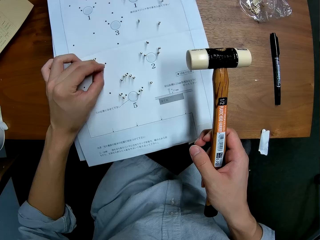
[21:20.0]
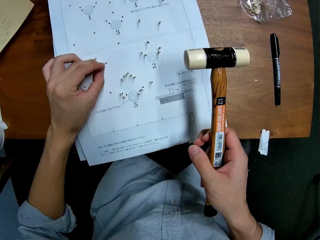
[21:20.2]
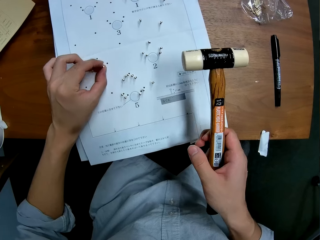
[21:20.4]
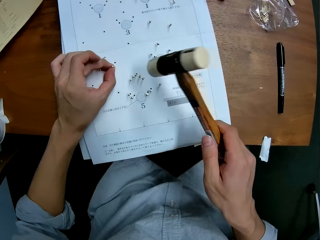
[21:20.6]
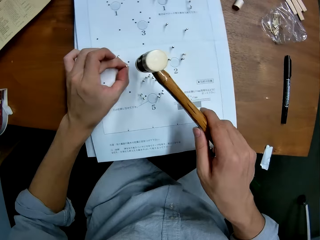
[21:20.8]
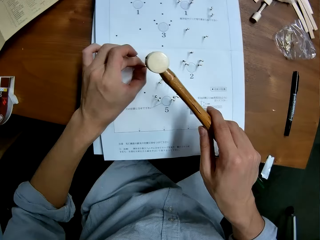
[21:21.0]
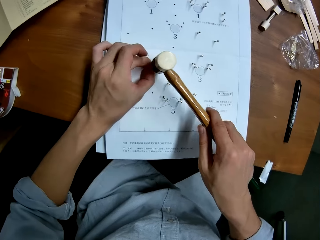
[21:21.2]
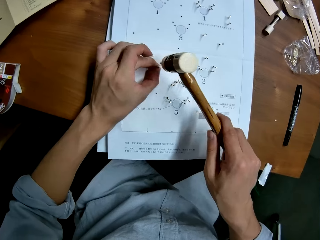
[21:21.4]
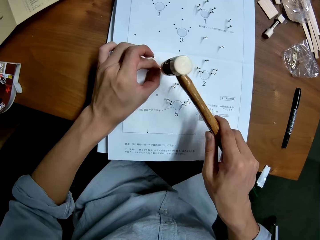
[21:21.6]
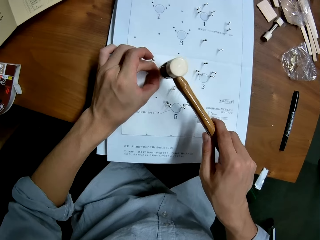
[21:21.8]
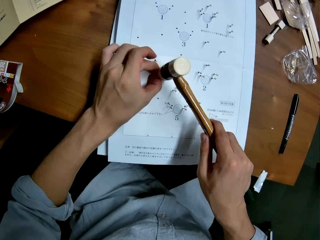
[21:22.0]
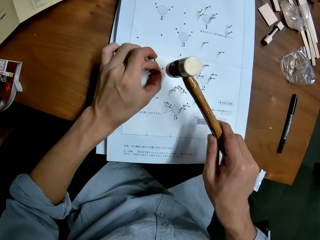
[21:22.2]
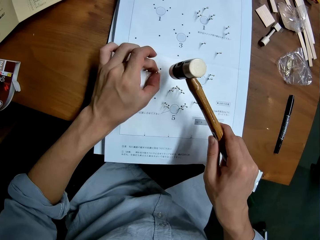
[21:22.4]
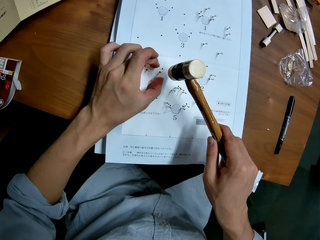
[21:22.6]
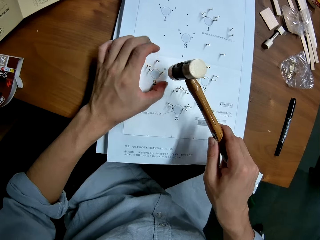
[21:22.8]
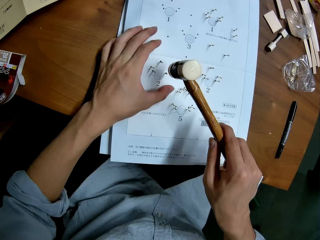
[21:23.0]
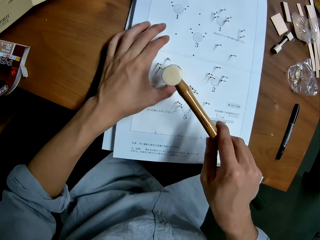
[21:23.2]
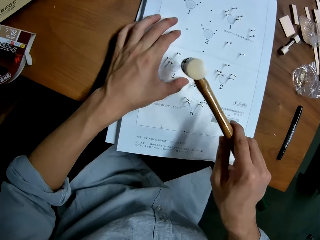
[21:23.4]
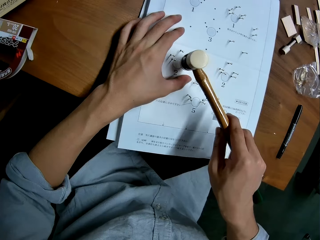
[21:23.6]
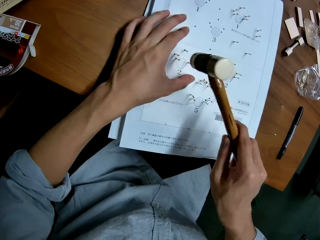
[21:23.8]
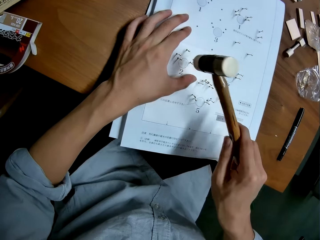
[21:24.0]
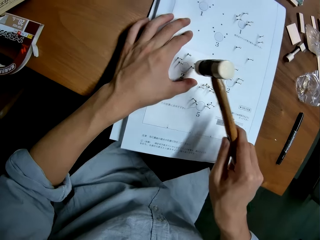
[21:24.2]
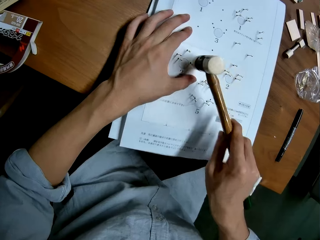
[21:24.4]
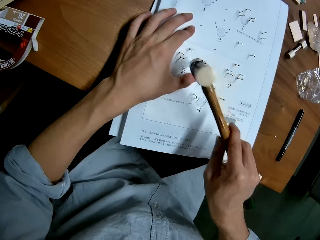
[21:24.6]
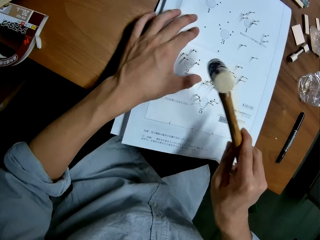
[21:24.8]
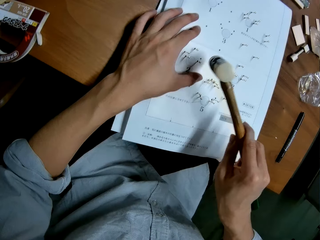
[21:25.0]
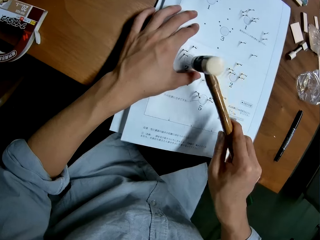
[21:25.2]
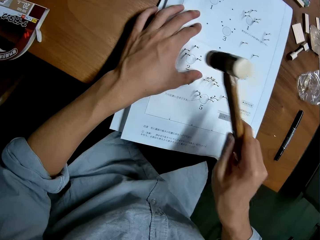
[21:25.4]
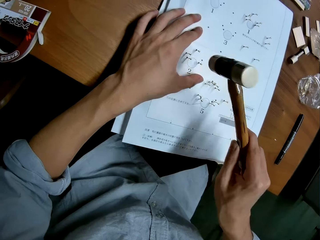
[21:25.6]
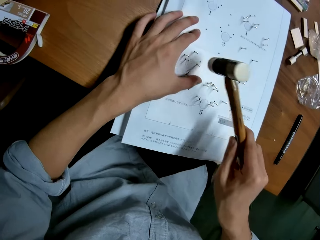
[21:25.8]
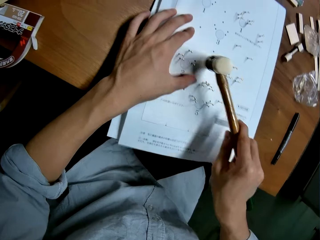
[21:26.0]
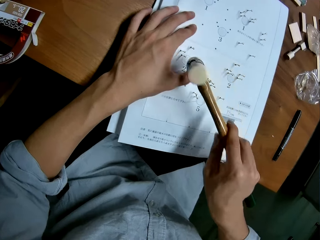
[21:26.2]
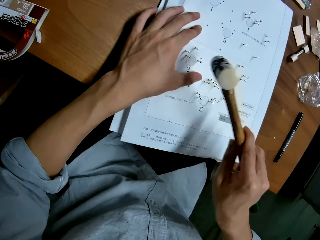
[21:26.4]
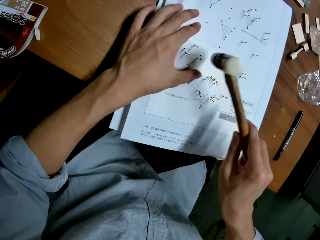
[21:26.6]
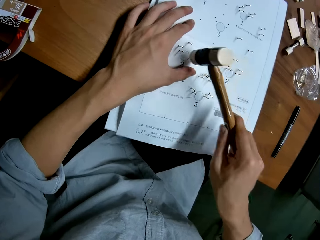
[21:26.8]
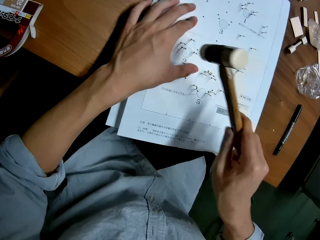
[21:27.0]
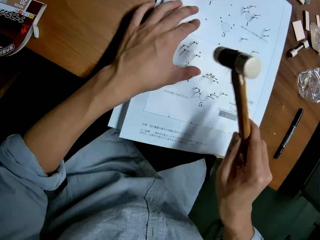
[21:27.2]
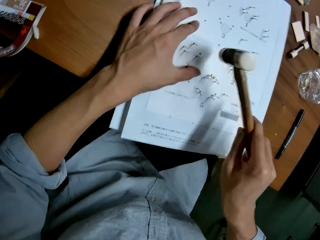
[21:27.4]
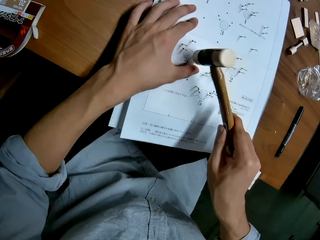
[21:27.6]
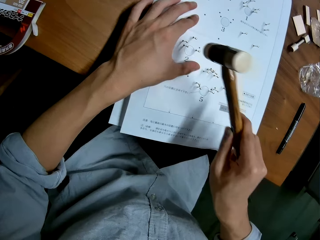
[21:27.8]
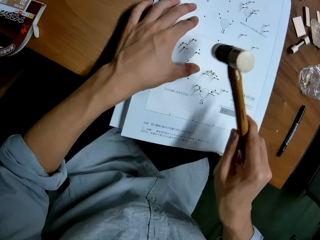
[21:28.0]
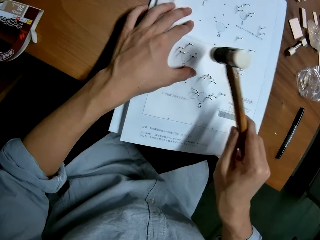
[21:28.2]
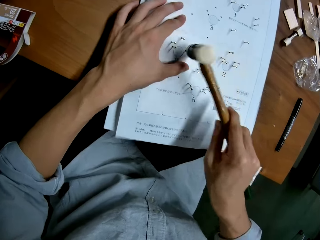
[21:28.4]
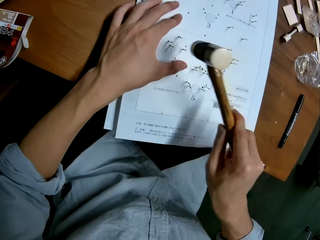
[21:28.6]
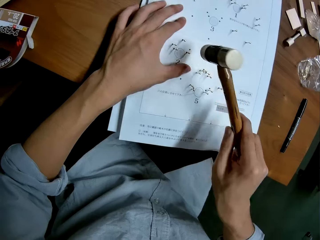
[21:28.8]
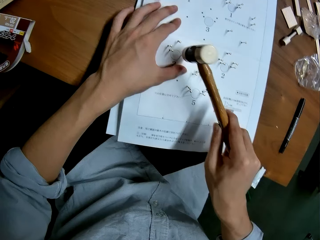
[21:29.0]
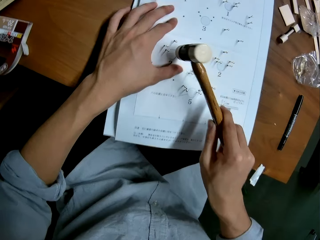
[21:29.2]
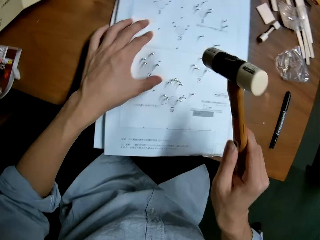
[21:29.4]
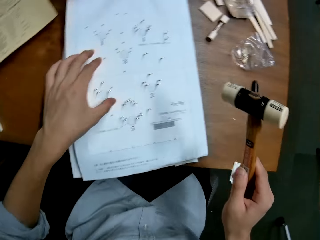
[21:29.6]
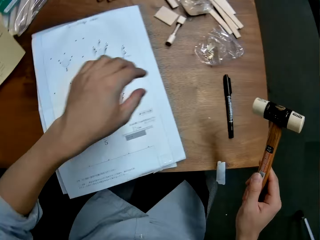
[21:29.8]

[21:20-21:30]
The camera wearer hits the pin into the hole in the leaflet with the hammer. He holds the leaflet with his left hand.

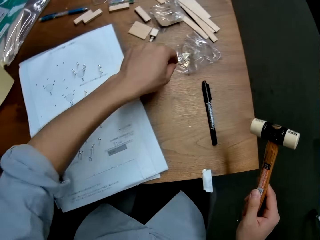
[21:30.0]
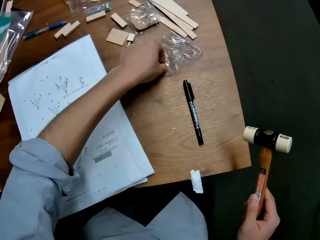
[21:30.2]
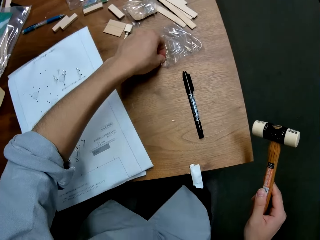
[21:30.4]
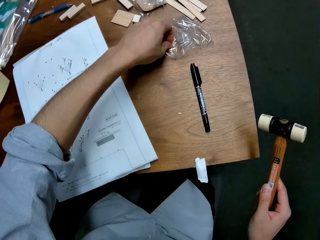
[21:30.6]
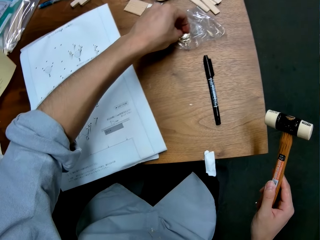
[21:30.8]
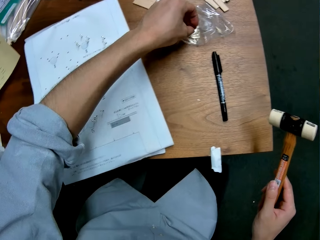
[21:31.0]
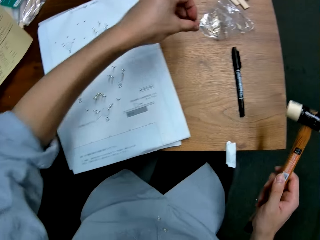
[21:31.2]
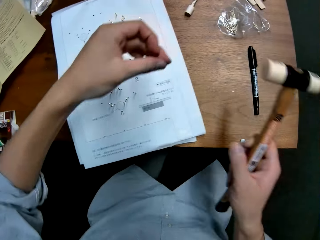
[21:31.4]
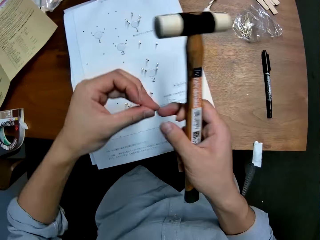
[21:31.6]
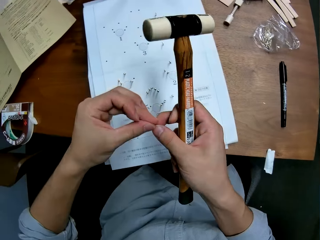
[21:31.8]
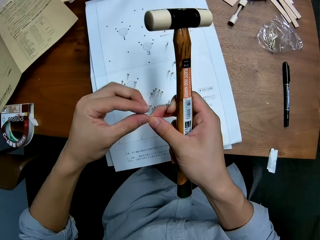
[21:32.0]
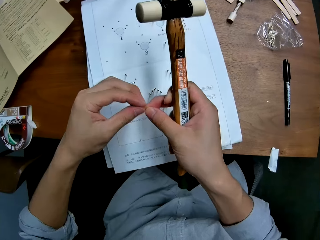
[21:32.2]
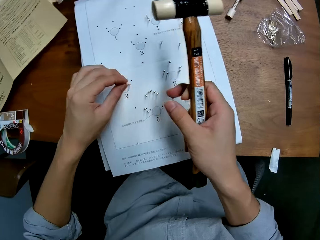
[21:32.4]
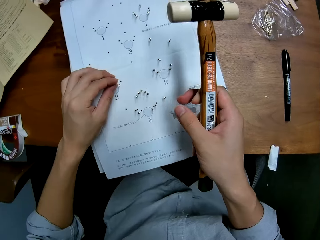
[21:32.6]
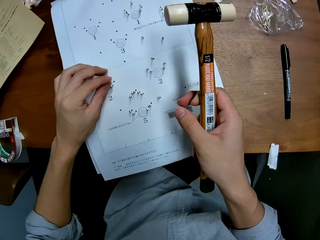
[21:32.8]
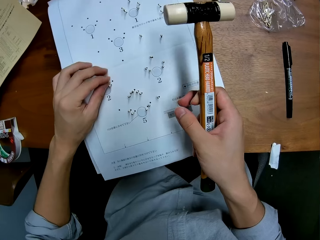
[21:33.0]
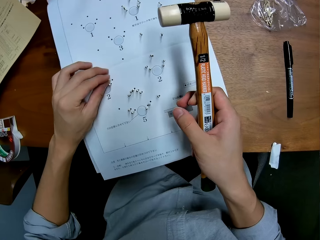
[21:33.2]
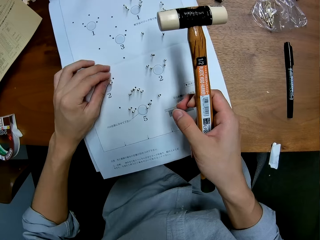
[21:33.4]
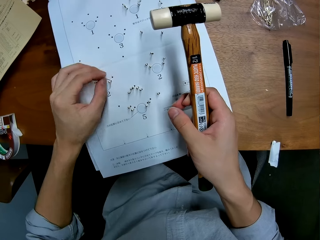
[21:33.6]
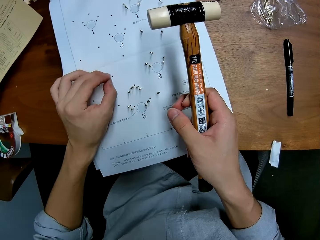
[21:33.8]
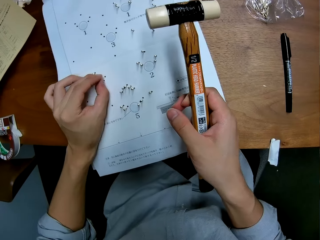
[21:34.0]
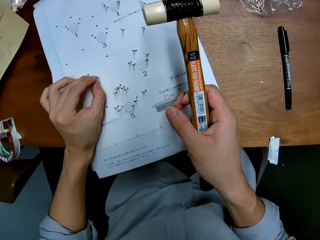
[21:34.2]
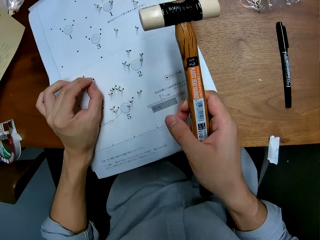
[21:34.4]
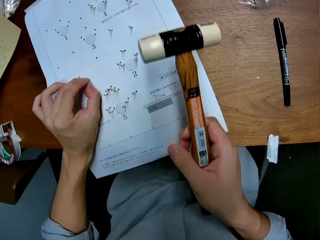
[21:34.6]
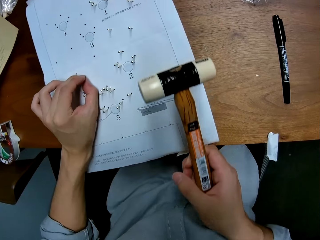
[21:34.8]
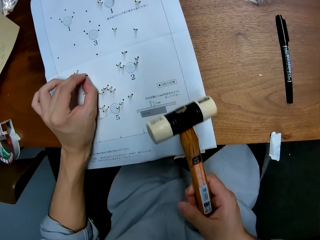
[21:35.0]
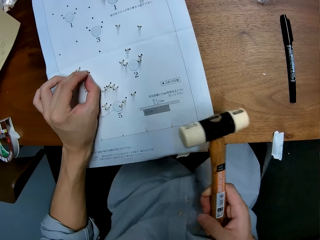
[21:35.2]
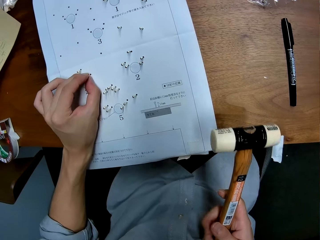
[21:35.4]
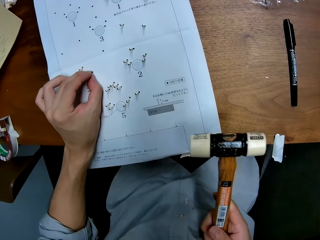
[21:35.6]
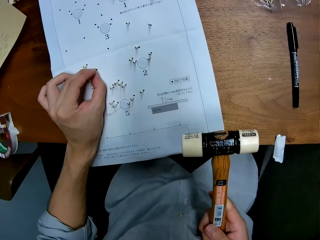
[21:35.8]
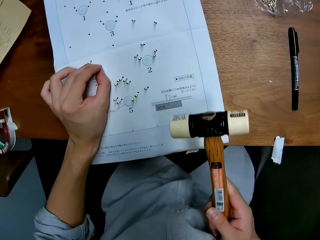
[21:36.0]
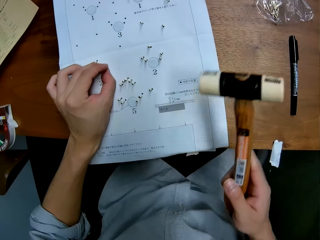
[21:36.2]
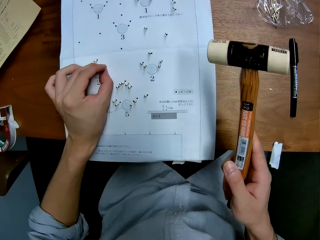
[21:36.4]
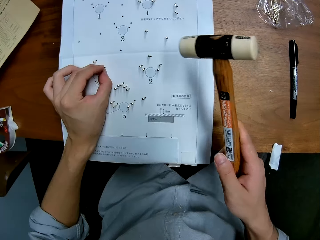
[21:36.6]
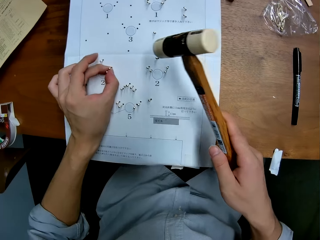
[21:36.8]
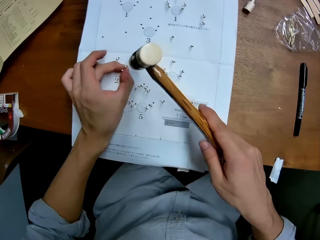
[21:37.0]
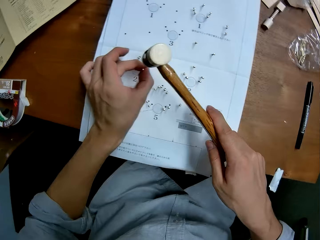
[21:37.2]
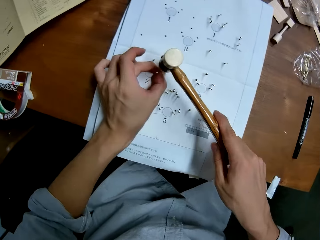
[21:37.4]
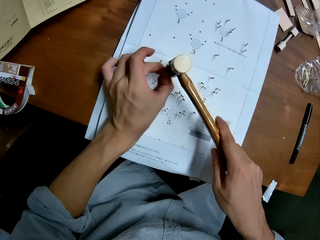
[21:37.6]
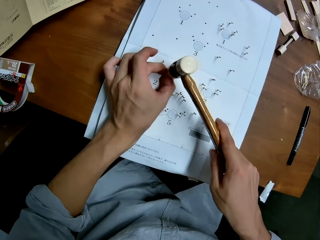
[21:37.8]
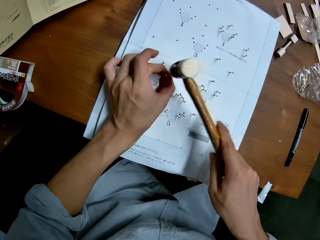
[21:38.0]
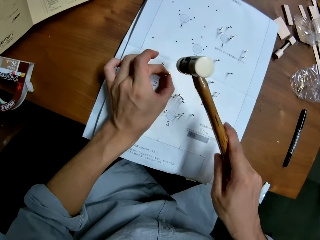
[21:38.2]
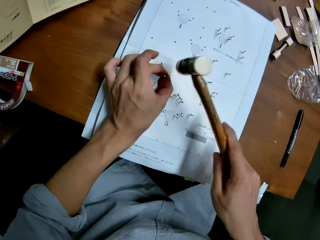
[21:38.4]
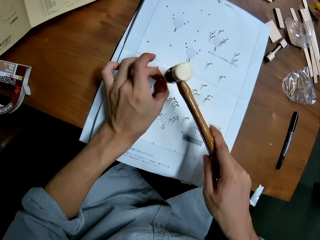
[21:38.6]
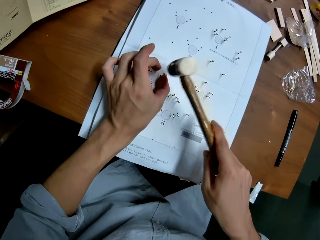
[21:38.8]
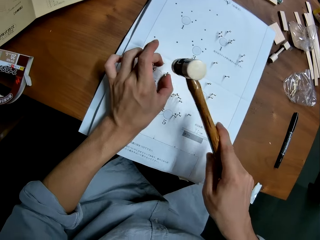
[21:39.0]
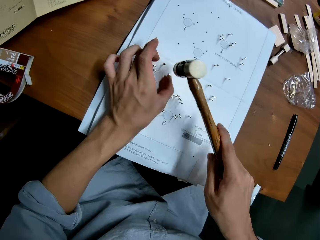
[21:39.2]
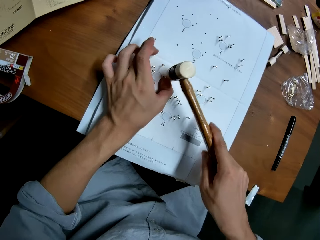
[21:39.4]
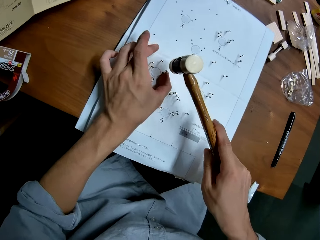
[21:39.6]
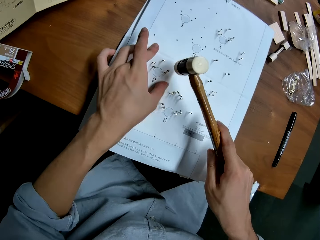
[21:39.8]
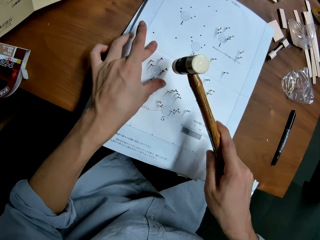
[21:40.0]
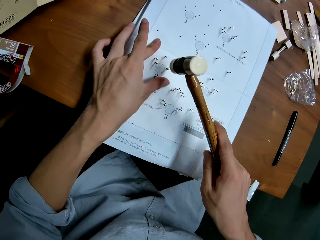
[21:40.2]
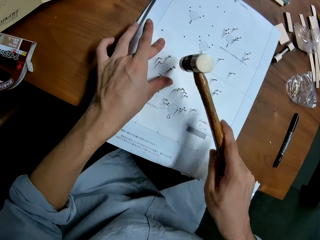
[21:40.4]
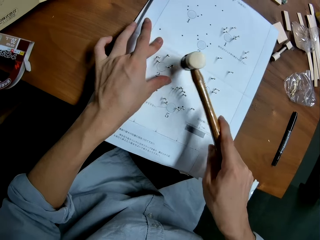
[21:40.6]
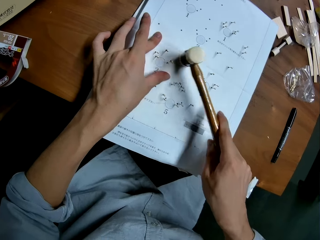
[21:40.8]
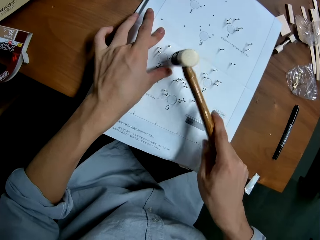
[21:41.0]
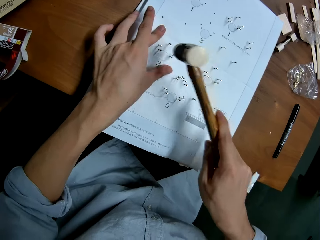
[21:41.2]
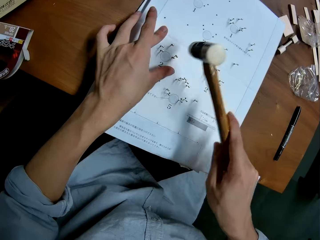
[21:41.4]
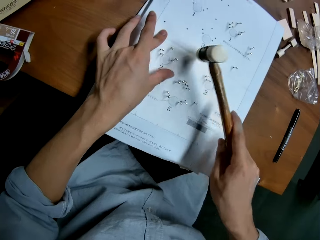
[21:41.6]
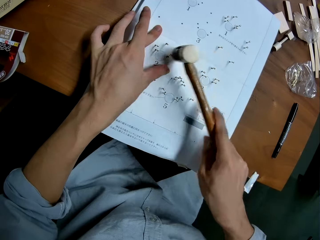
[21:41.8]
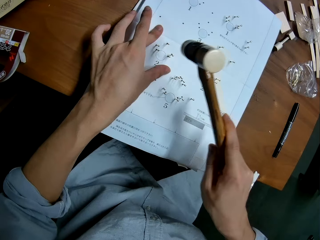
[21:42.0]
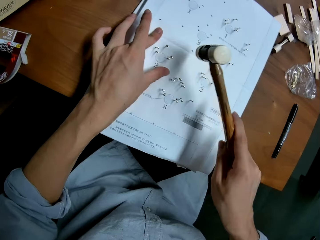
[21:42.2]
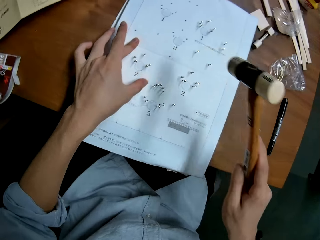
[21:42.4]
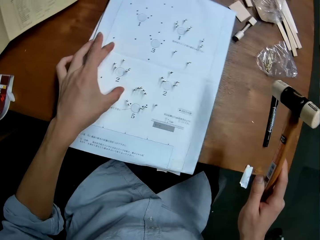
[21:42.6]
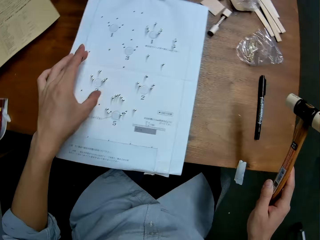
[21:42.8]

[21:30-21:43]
The camera wearer picks a panel pin from the package on the table with his left hand. He holds the pin with both hands. He inserts the pin into a hole in the leaflet with his left hand. He hits the pin into the hole in the leaflet with the hammer. He holds the leaflet with his left hand.
